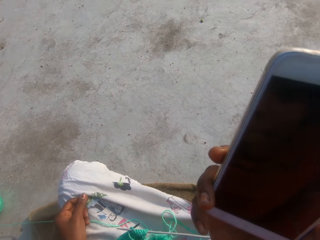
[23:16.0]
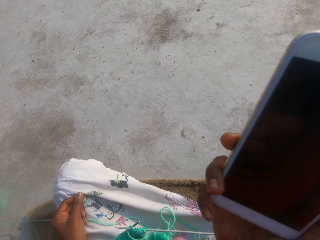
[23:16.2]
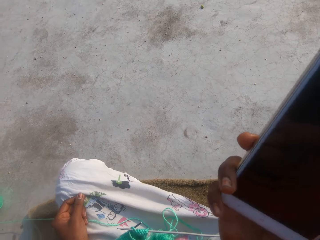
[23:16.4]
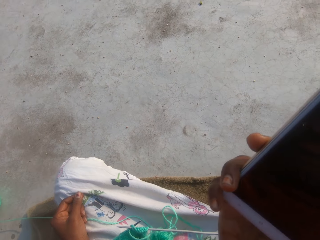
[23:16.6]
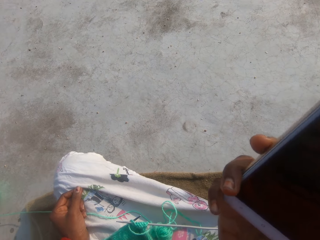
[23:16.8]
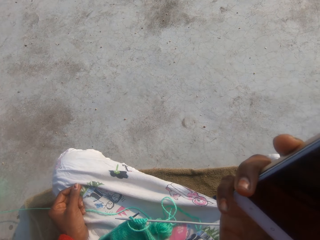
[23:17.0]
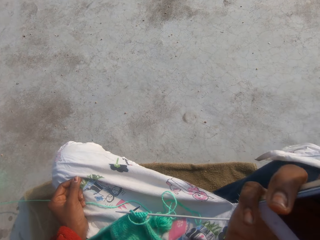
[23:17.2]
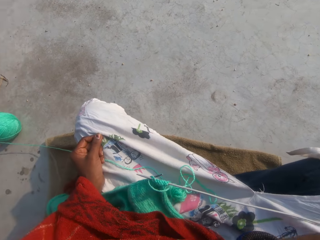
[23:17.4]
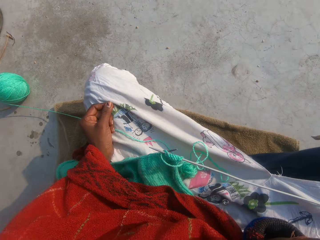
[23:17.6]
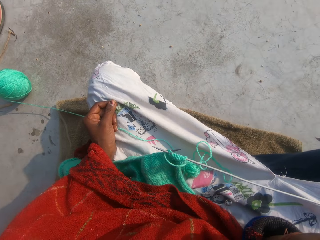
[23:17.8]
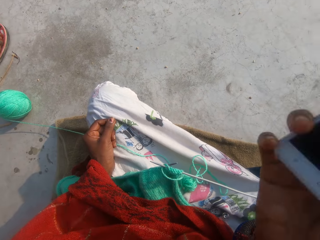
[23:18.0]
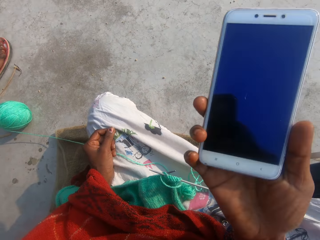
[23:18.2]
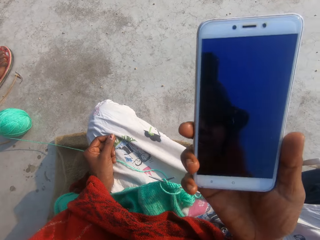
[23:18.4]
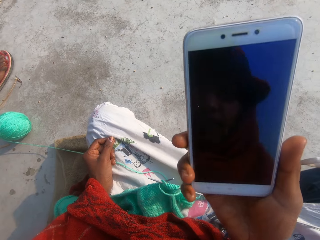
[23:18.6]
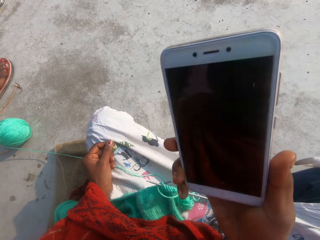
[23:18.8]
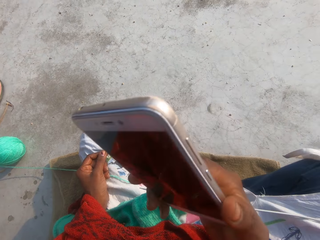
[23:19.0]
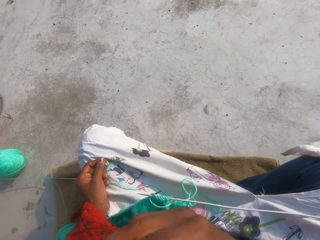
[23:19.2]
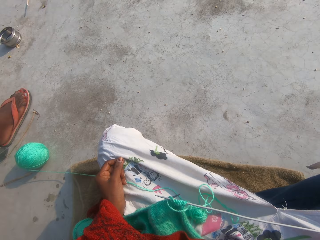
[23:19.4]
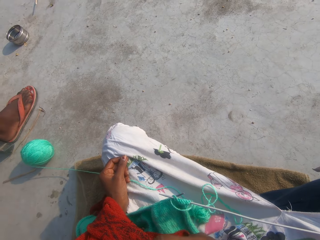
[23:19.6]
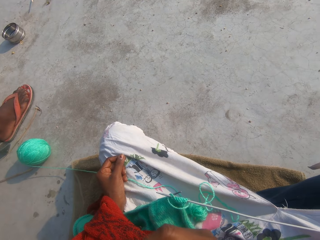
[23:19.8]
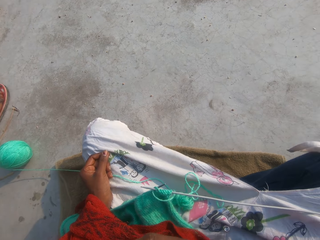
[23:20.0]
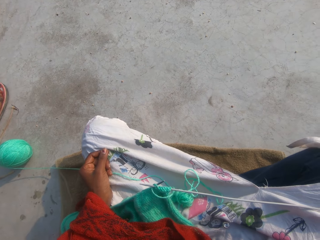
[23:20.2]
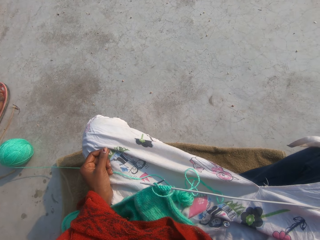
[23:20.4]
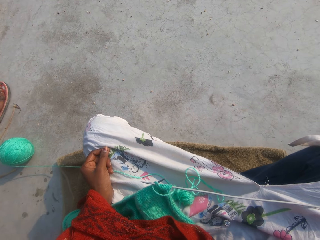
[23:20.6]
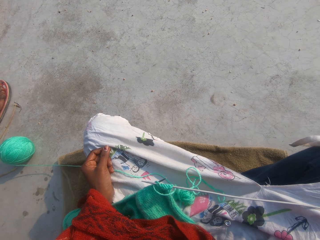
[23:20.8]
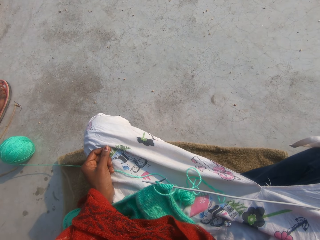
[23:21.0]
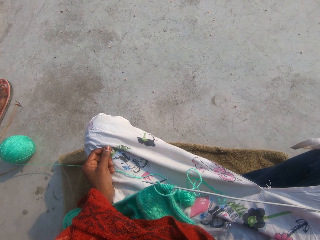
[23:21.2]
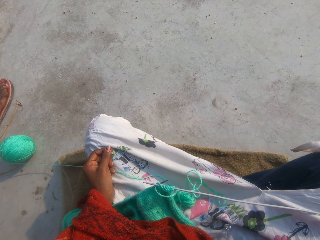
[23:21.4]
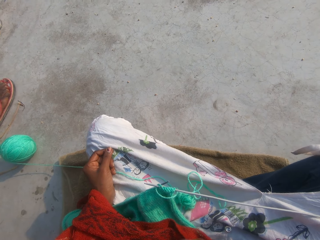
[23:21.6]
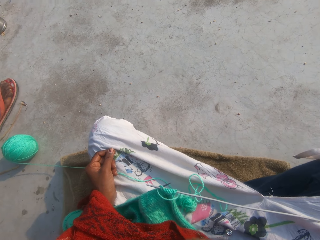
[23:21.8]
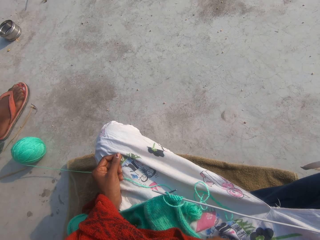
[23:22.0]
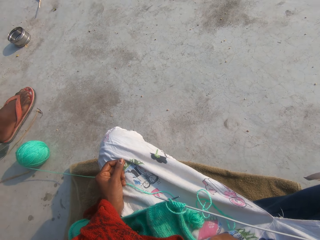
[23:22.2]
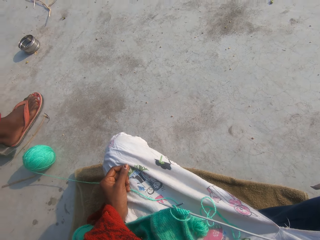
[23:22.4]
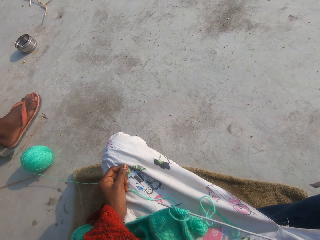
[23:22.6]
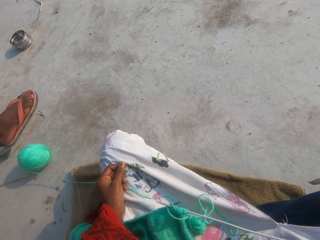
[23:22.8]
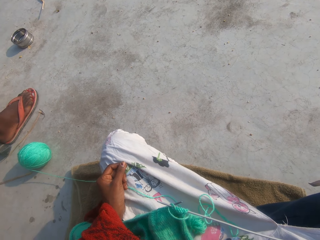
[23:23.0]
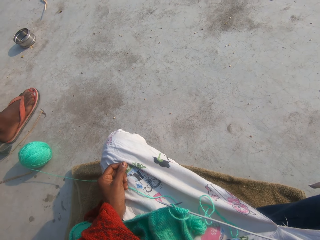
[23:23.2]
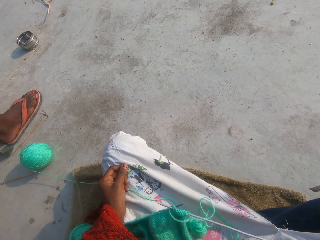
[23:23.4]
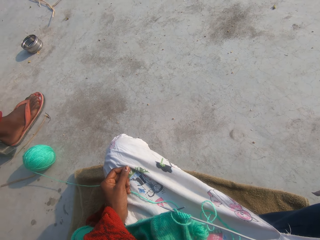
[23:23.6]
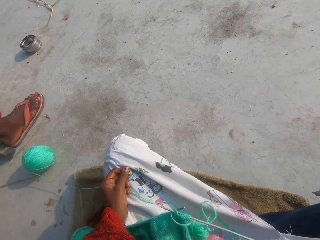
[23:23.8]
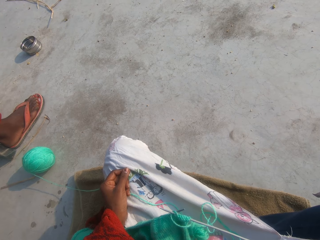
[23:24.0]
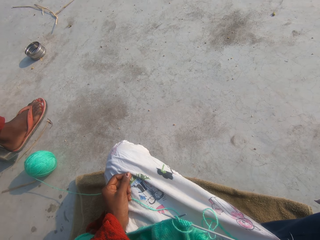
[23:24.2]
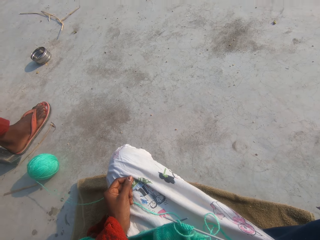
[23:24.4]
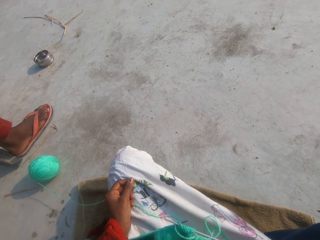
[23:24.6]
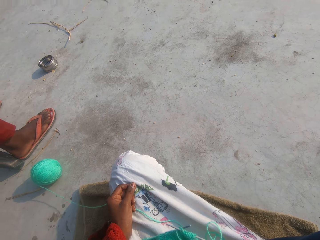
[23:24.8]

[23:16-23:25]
The camera wearer brings the phone close to her mouth. She looks around a verandah.

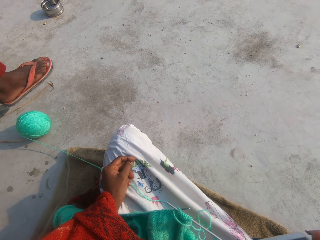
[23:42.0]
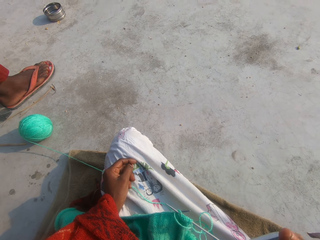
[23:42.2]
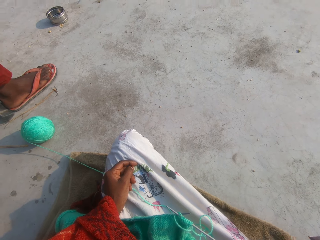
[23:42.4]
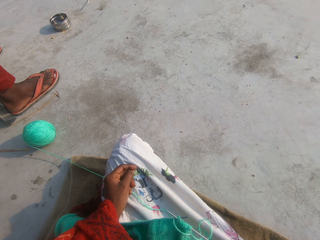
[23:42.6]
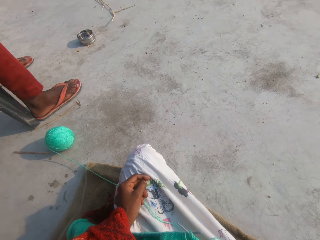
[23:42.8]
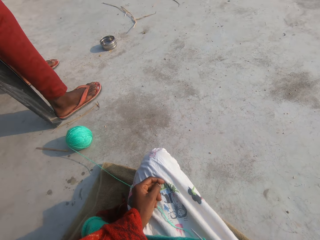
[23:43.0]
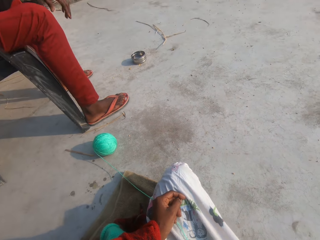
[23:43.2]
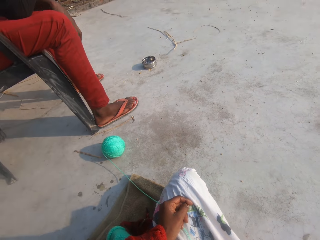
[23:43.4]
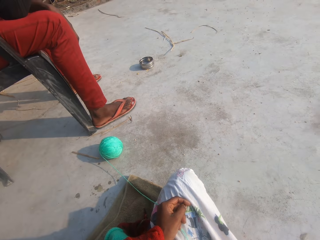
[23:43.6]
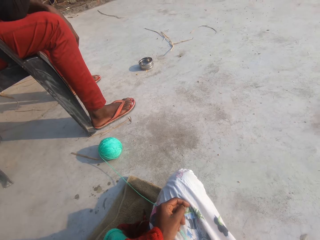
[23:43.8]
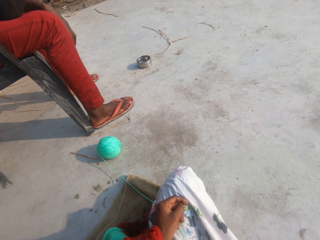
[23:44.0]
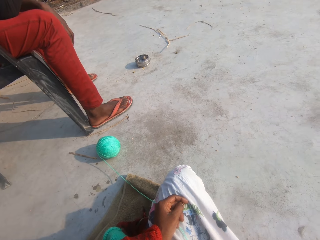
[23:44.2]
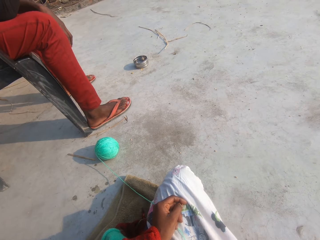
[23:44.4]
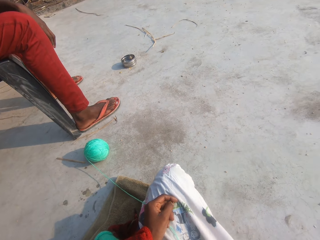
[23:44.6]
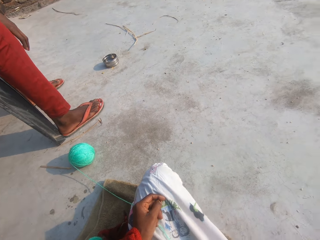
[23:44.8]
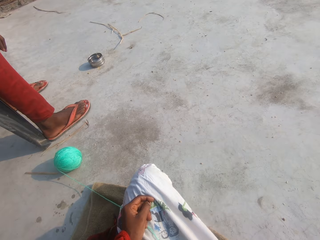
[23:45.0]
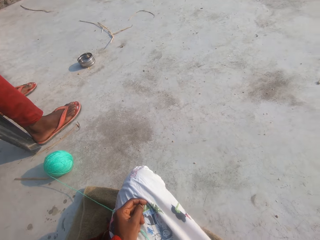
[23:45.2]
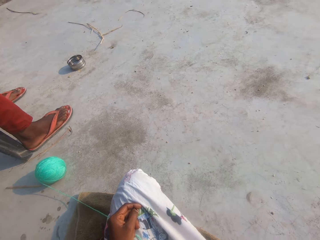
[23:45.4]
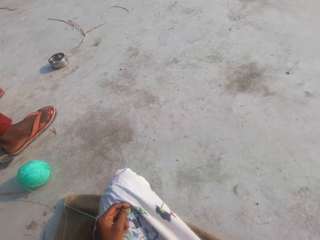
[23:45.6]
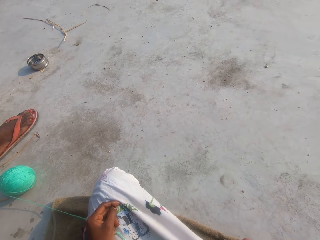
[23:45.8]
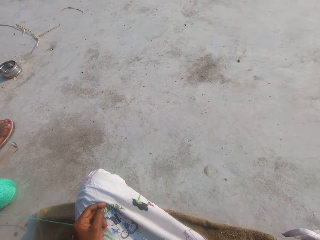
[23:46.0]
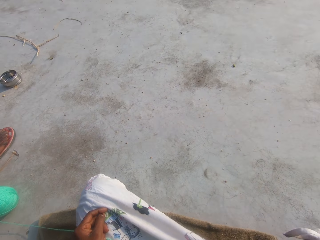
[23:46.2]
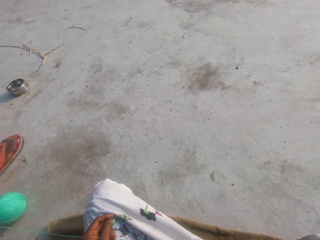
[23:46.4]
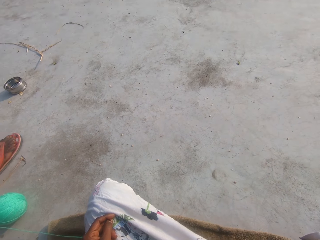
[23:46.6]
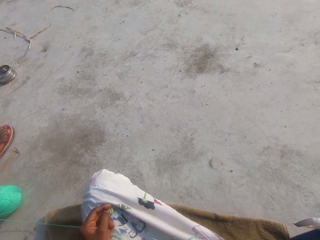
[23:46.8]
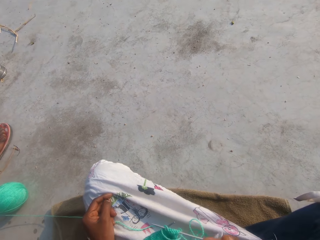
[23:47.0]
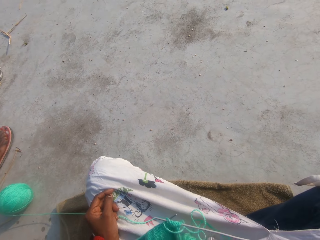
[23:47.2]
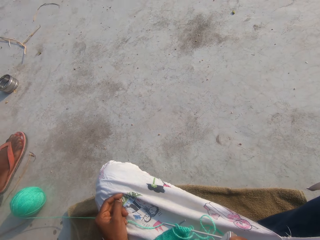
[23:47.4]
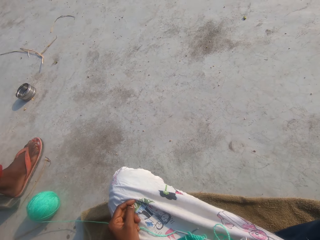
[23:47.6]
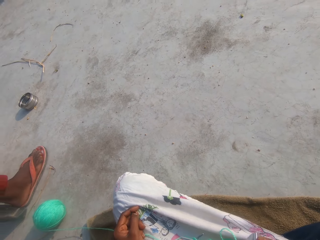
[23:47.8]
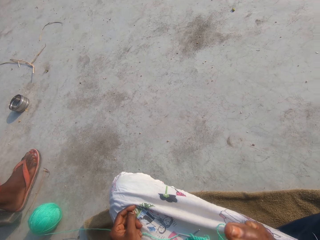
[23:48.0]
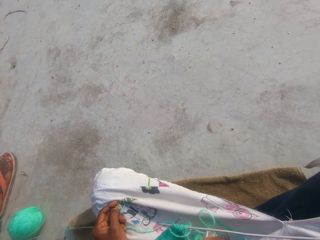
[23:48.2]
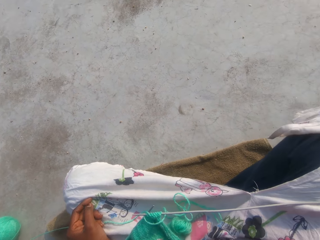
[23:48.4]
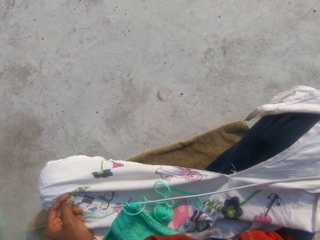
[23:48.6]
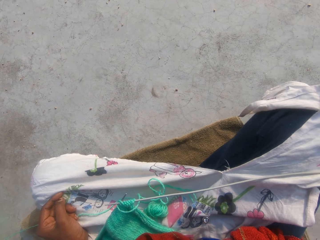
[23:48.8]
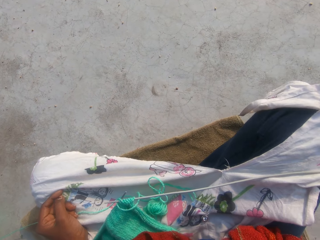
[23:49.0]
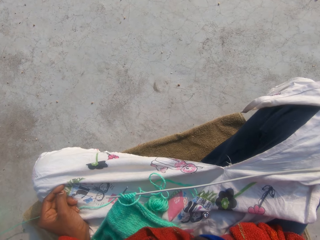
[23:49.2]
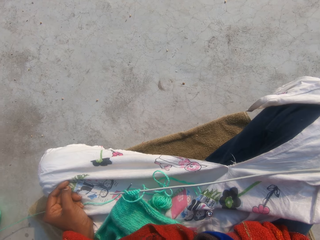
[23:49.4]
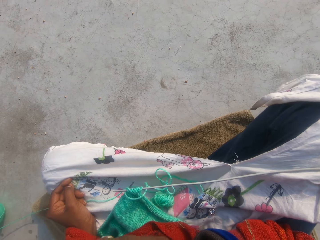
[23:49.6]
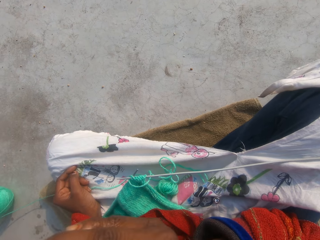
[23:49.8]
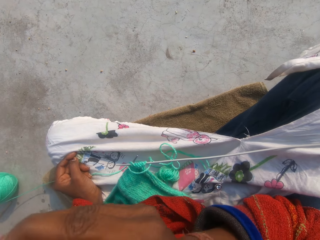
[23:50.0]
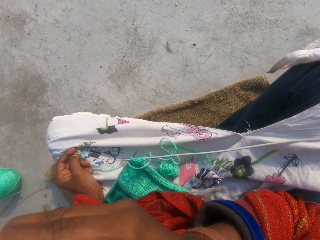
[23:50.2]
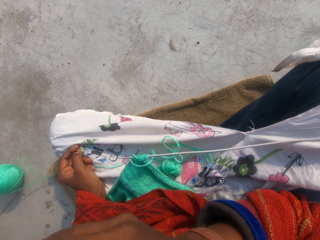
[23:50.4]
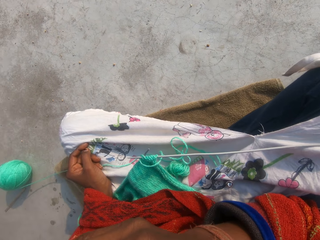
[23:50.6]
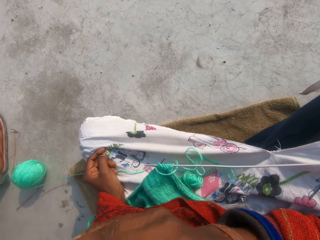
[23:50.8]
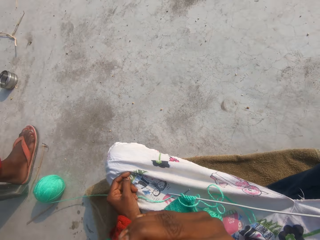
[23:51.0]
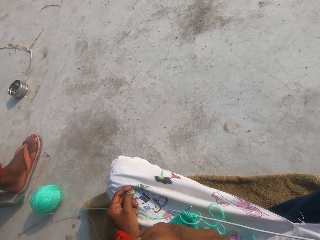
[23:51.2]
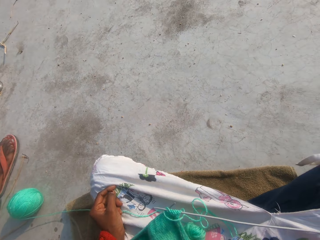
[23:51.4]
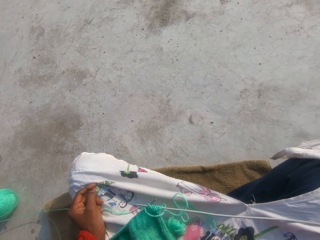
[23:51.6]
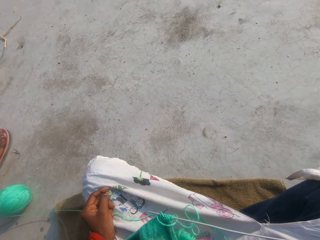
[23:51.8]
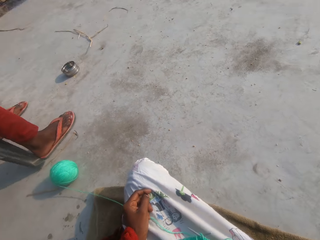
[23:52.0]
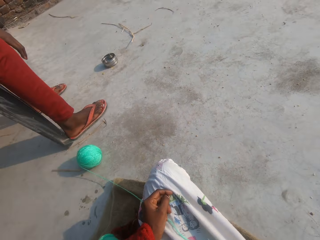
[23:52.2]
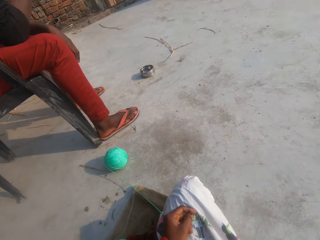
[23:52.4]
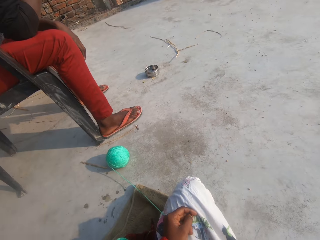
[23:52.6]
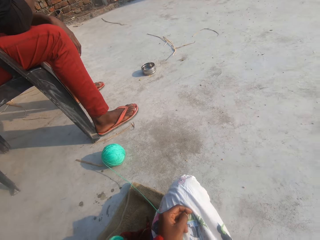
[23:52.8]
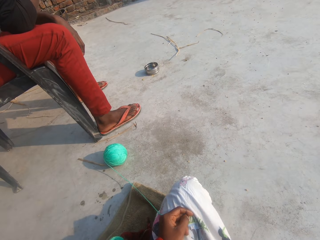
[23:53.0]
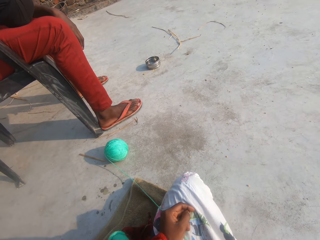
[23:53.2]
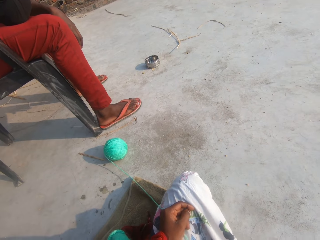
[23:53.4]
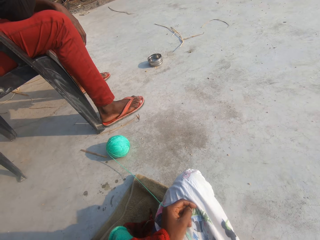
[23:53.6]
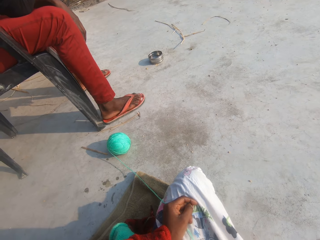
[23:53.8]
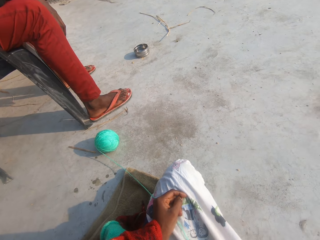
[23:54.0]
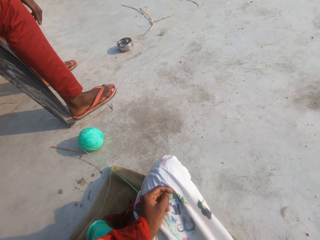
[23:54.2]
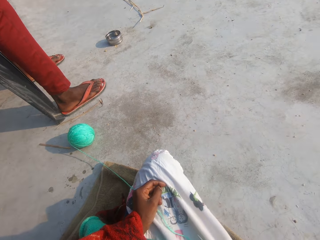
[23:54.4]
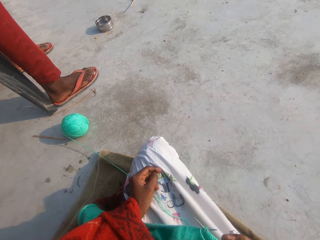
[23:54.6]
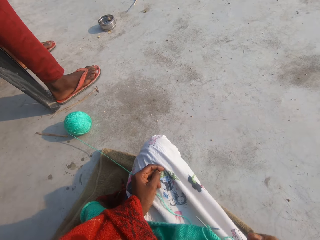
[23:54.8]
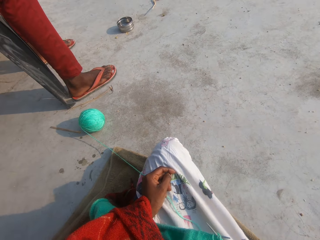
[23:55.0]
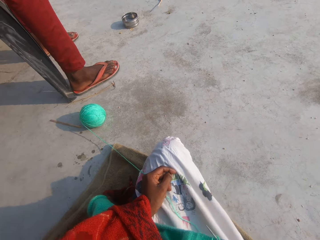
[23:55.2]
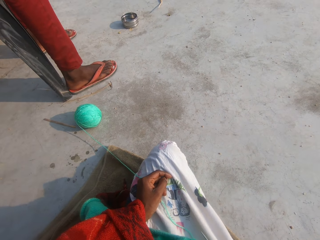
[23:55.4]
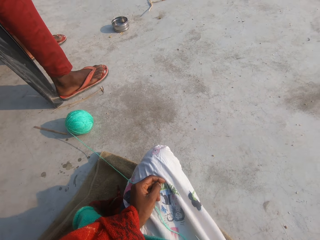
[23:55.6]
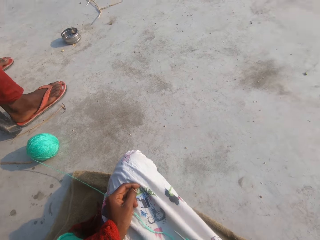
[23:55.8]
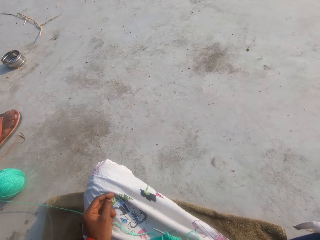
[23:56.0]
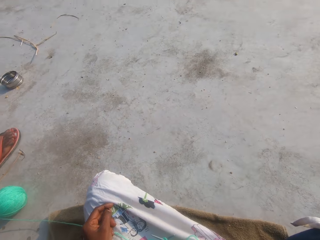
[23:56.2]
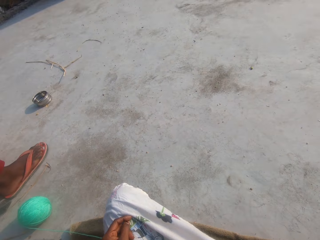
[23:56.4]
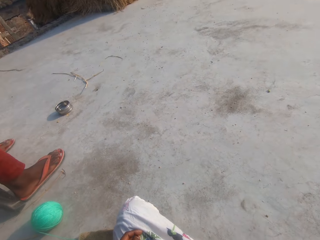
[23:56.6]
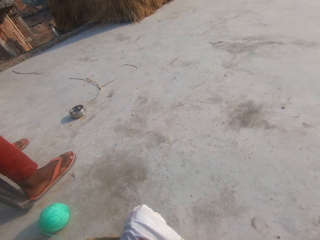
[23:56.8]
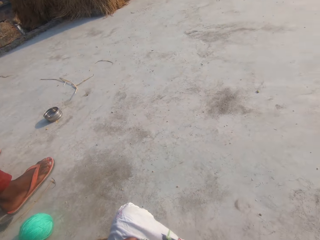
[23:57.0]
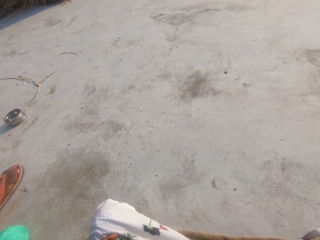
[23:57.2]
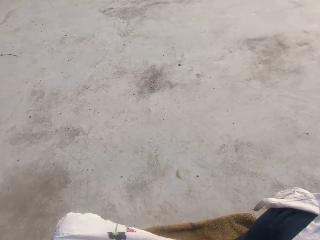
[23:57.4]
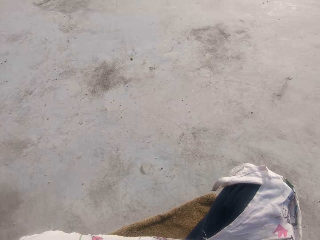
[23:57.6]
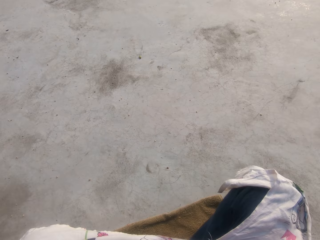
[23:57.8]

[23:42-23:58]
A man moves hands on a lap. The camera wearer moves a hand on a chin. They look around a verandah.
